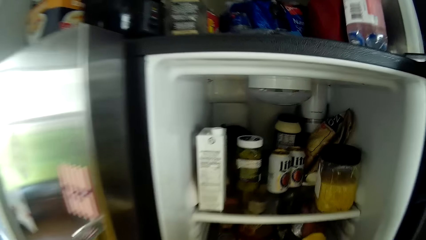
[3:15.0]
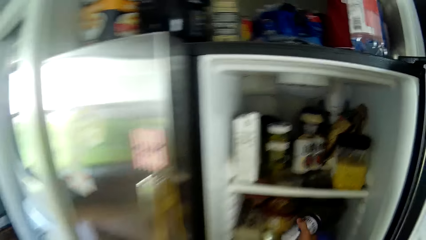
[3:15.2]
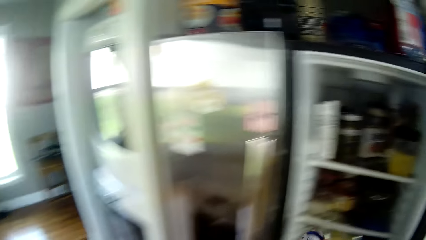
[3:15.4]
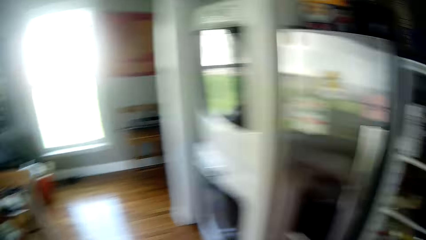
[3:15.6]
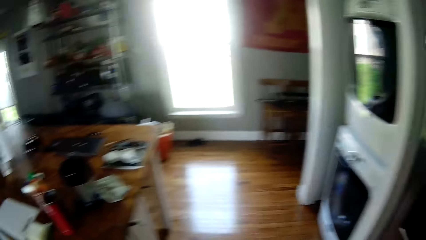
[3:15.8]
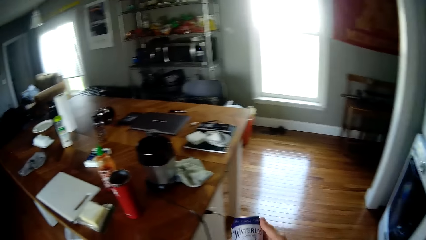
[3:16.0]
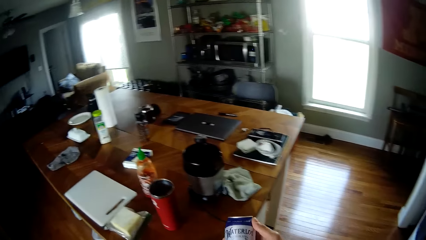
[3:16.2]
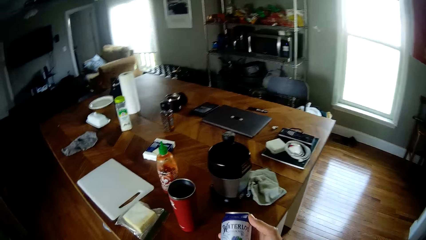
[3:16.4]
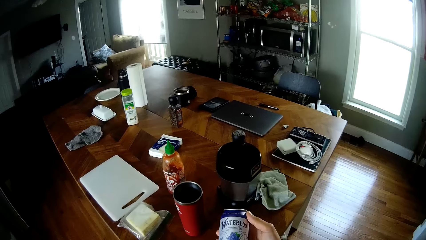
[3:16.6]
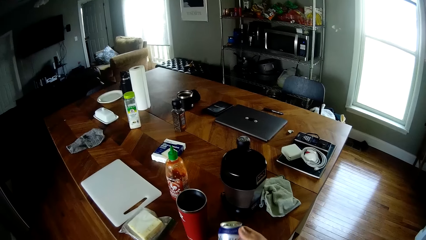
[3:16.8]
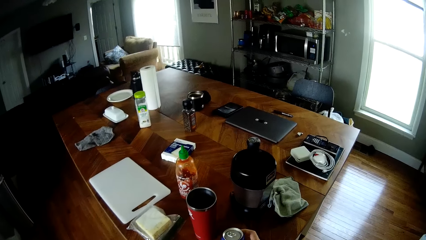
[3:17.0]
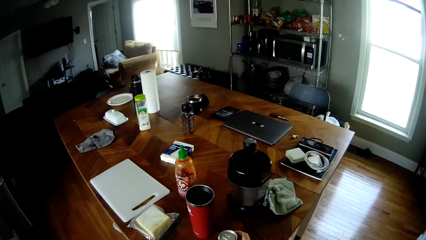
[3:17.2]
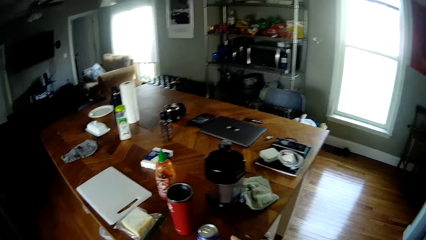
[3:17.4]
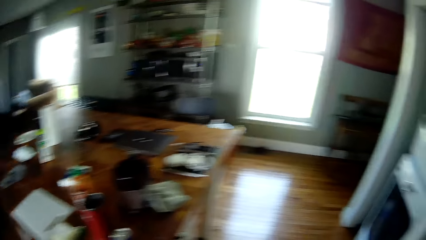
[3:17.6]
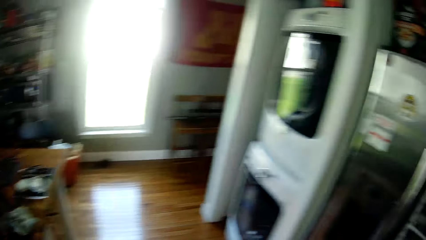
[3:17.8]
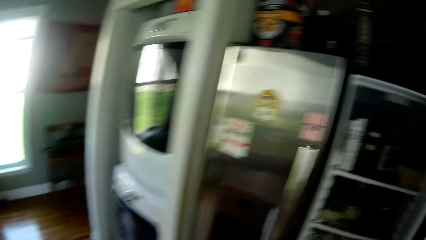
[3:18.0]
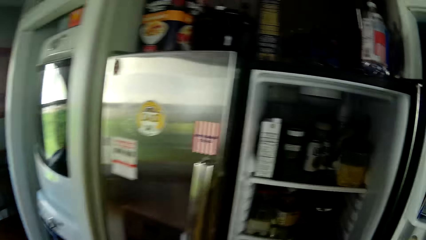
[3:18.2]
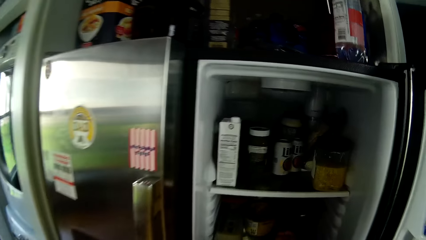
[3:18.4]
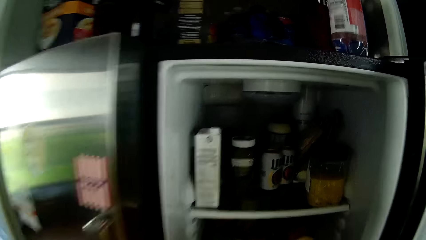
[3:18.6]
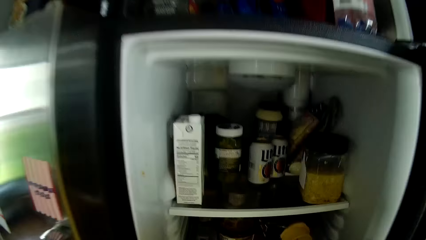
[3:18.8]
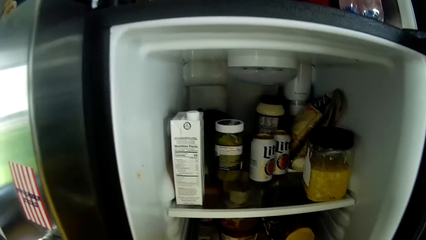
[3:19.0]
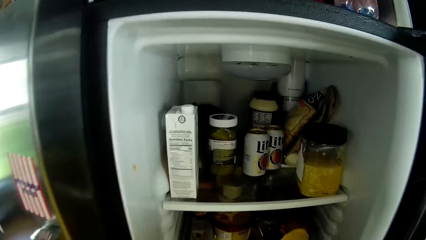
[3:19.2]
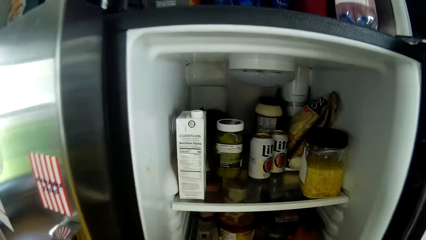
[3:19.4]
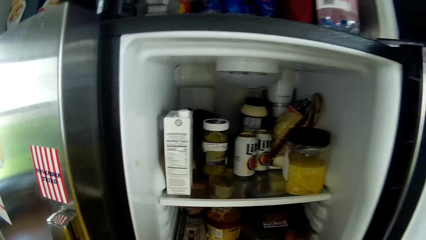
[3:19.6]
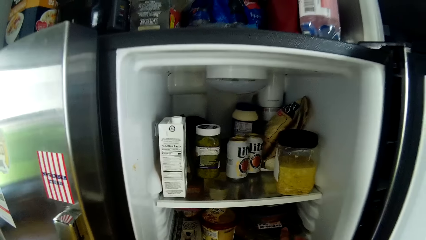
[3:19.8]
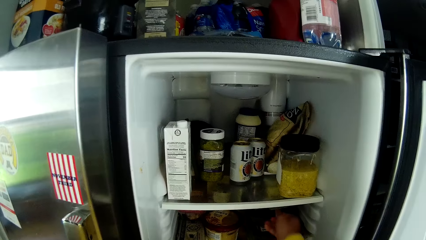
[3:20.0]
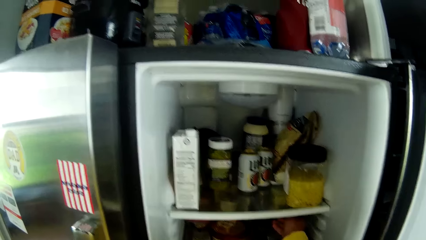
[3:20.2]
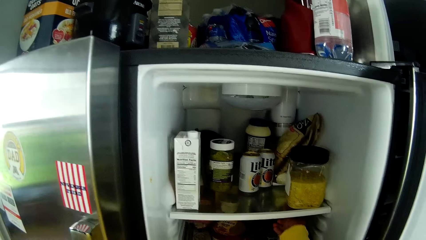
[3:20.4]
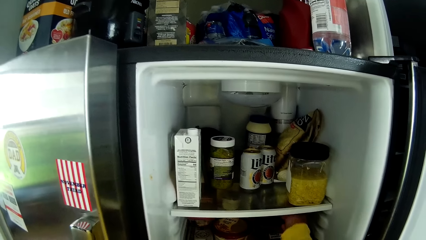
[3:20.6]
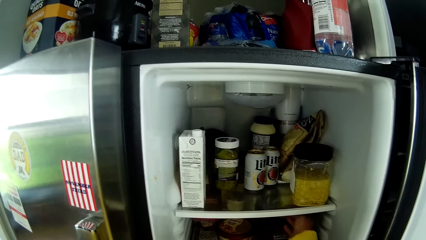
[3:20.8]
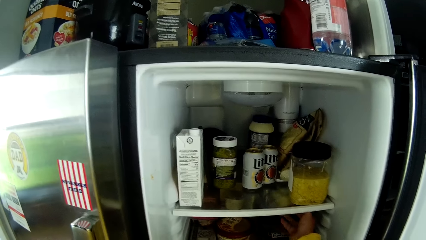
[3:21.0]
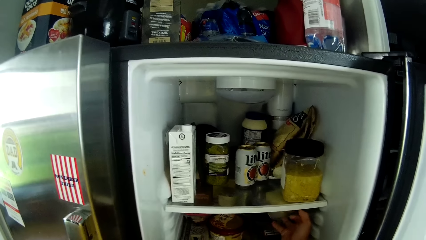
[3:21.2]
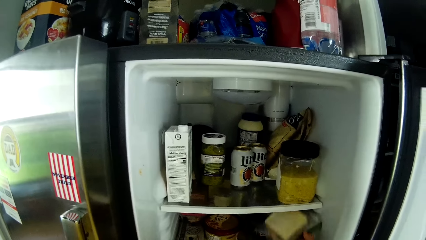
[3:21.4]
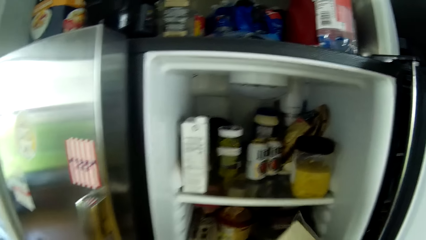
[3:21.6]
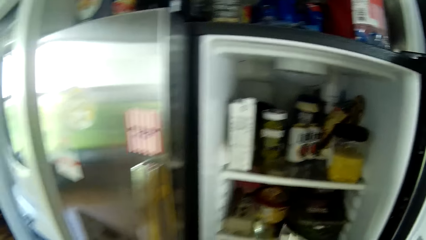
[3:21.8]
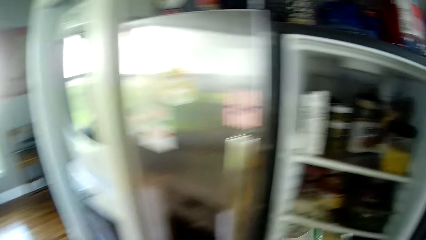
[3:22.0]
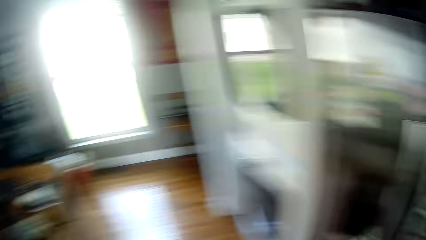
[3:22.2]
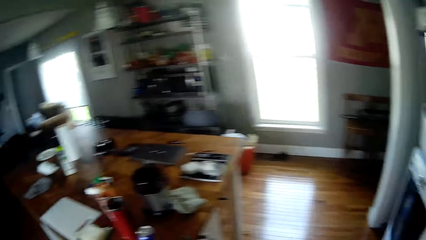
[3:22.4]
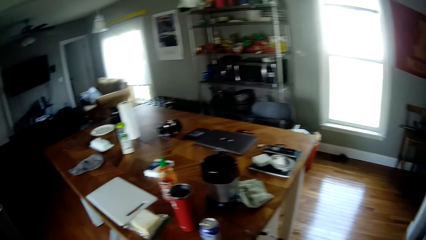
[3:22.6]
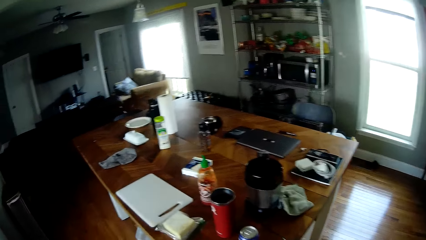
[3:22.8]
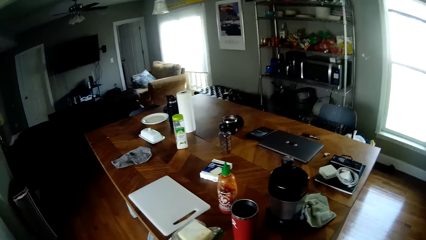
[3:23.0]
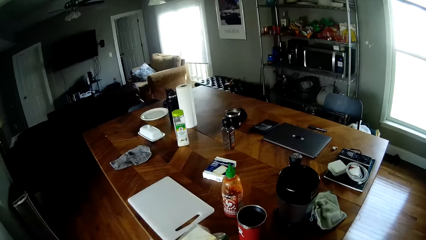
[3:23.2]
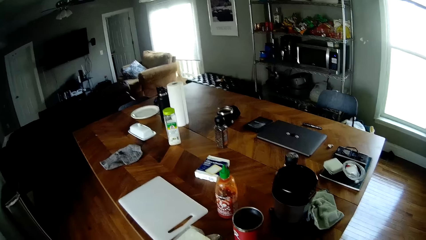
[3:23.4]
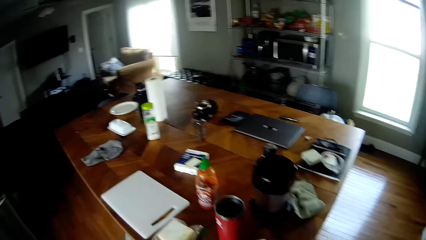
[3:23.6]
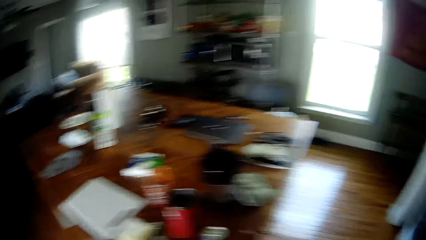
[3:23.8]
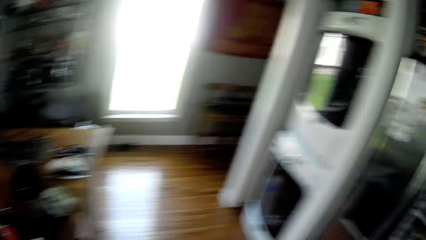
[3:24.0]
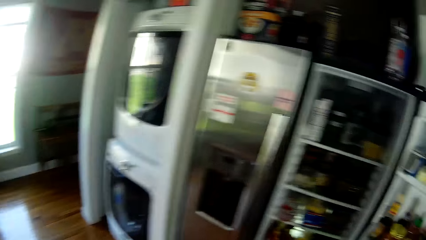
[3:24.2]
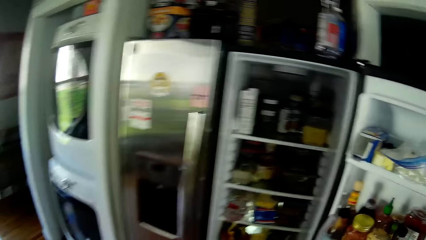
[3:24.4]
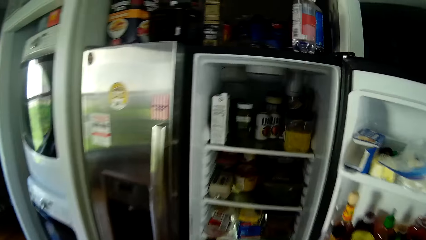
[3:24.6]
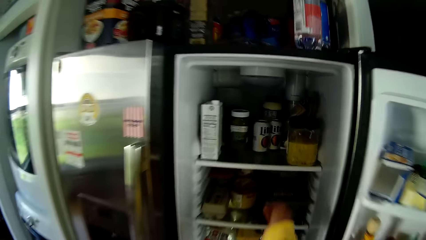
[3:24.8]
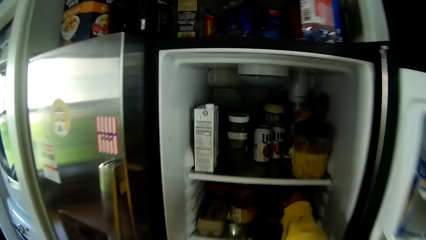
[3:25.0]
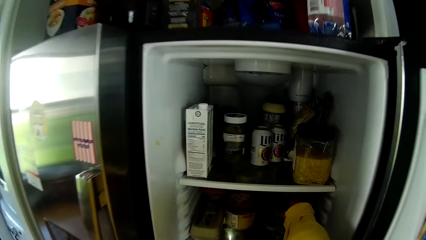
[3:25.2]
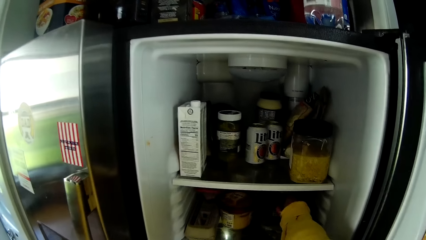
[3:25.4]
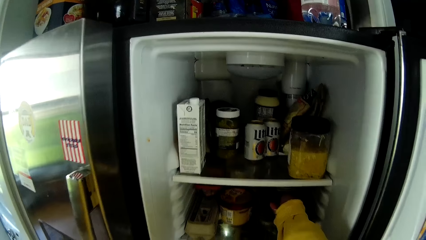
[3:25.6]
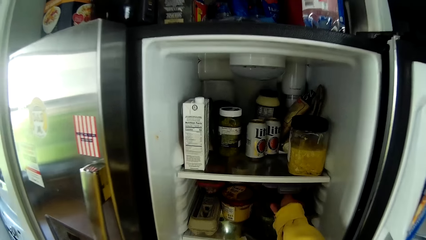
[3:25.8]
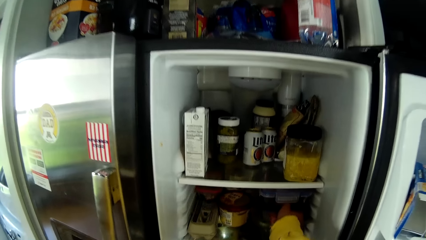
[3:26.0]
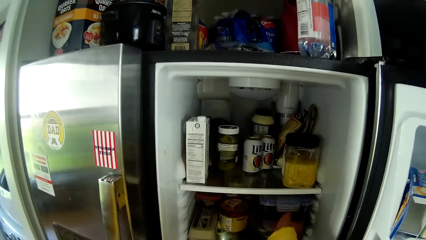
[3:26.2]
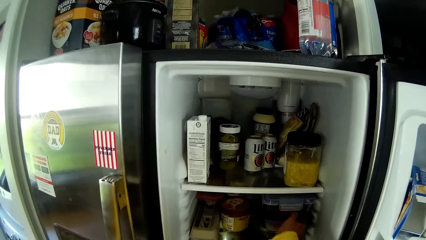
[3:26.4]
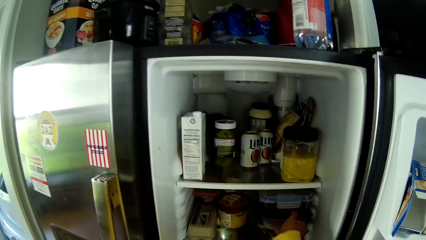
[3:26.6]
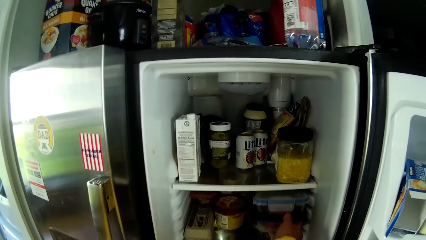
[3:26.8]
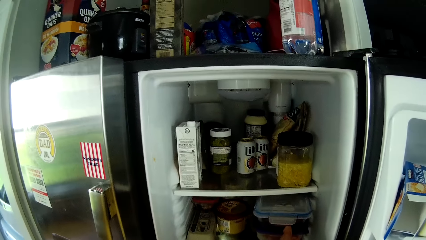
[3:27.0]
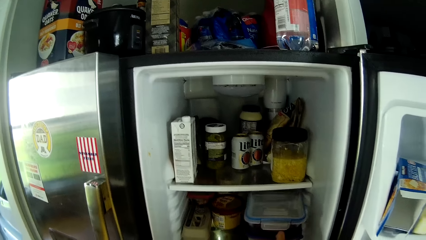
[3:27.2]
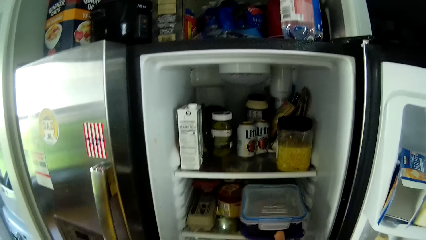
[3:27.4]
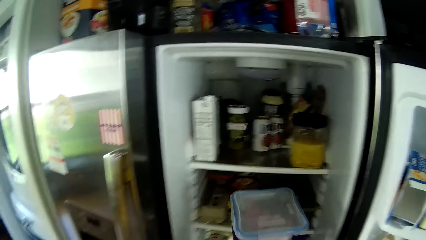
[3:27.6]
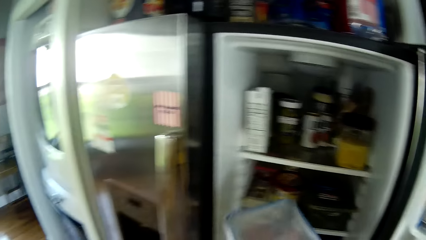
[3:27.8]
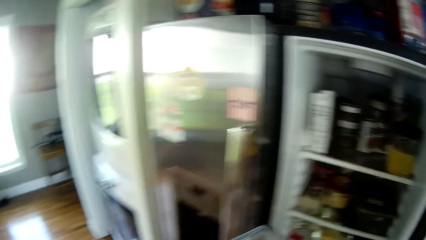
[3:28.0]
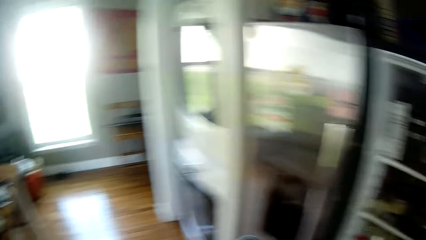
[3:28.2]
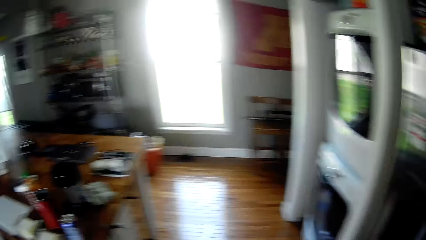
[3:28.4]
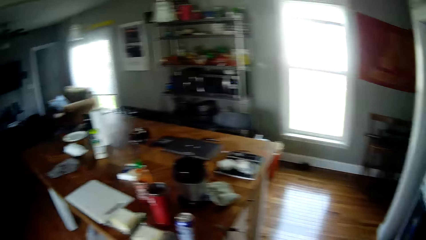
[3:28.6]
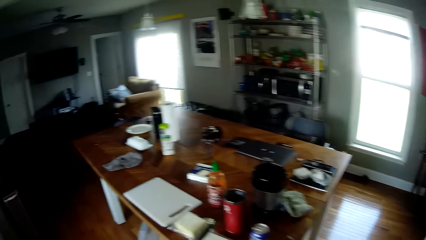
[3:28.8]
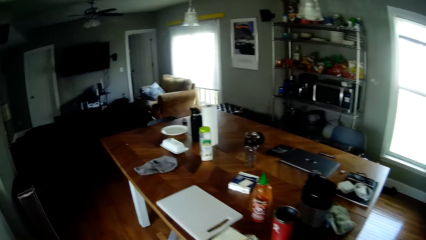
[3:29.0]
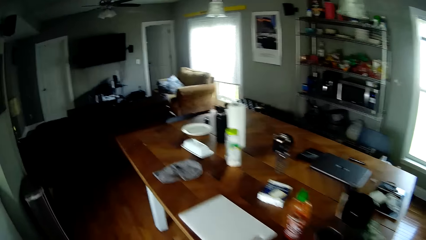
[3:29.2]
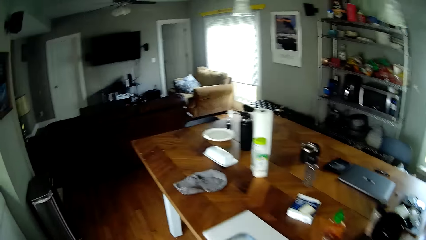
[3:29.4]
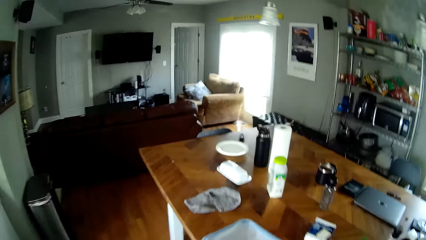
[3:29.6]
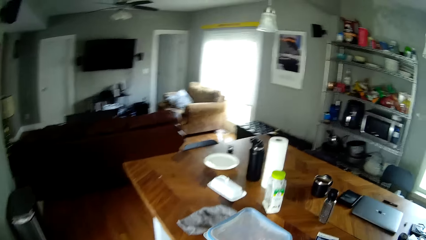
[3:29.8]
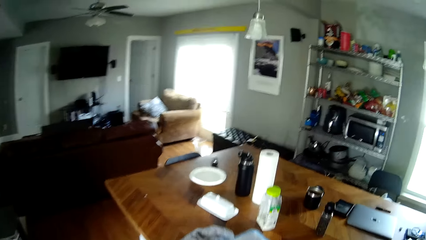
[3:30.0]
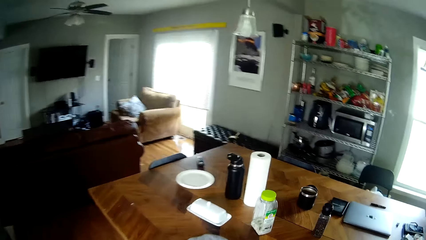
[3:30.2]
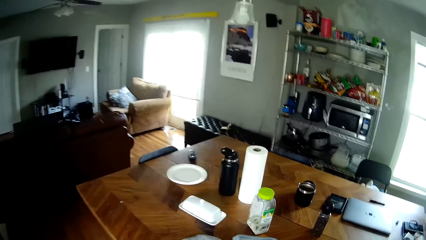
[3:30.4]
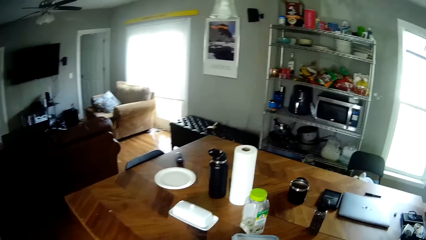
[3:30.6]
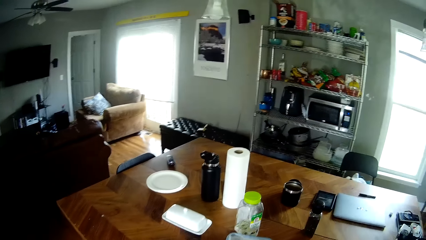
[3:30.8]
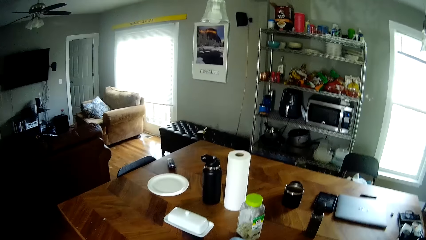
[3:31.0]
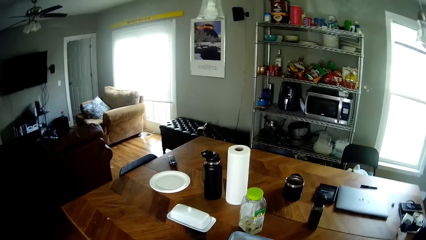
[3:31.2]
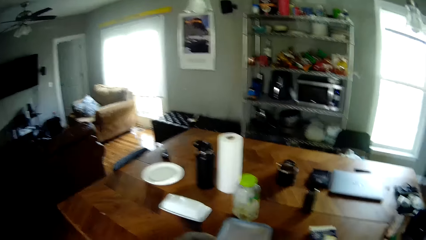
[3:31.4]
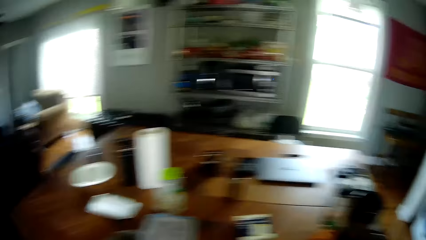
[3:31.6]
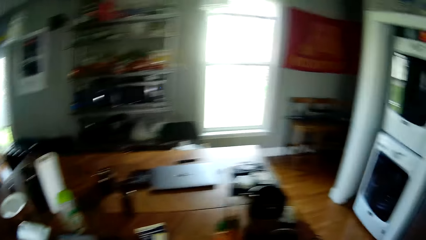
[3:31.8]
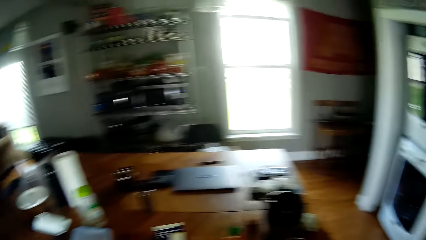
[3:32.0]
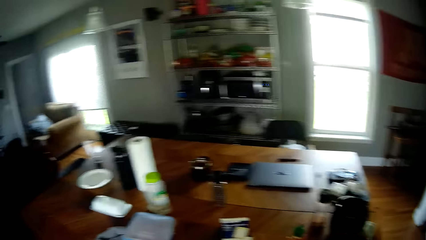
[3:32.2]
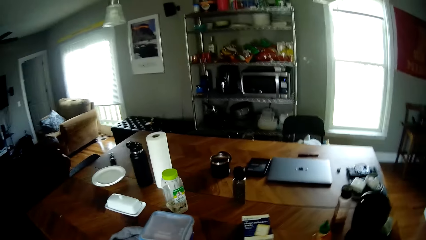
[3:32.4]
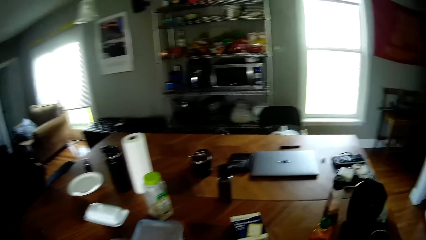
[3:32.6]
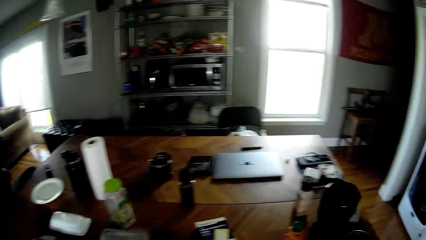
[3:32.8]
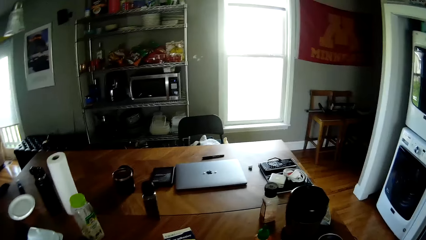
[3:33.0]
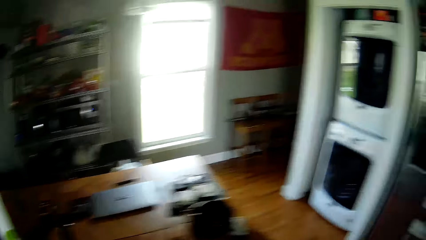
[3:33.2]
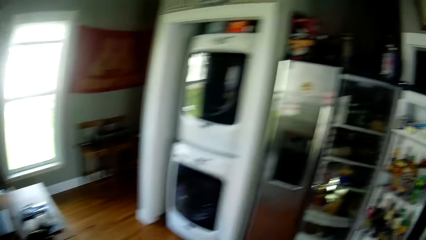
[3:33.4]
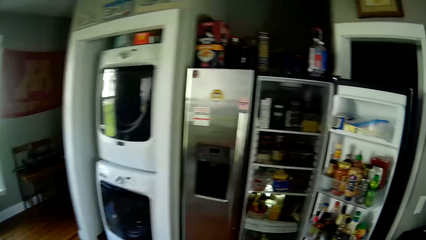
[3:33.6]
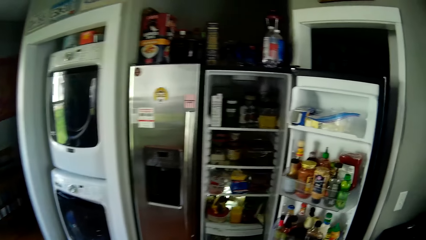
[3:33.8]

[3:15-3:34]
The camera wearer looks inside the fridge. She picks up something from the fridge and walks around. She drops the can of soda on the table with her right hand. She walks around. She touches a packet of food in the refrigerator with her right hand. She picks up some slices of bread from the refrigerator with her right hand. She walks around. She places something on the table. She walks around. She picks up a container from the refrigerator with her right hand. She walks around. She drops the container on the table with her left hand. She looks around.
